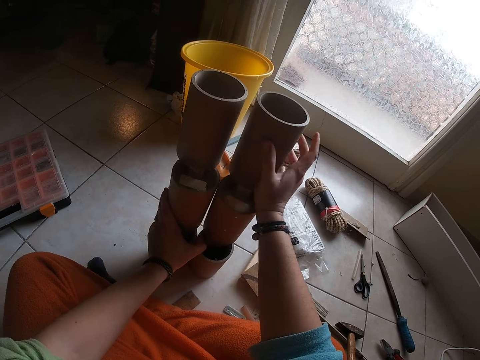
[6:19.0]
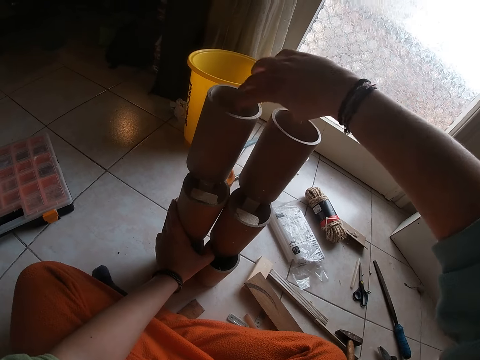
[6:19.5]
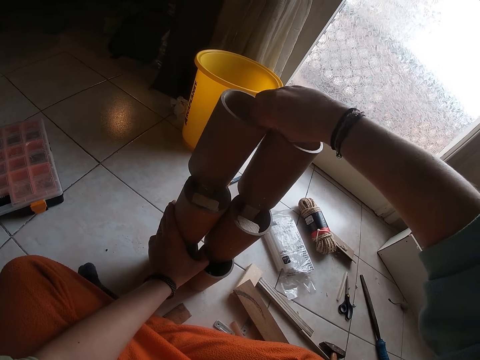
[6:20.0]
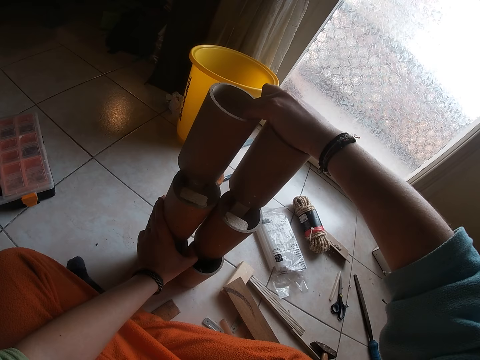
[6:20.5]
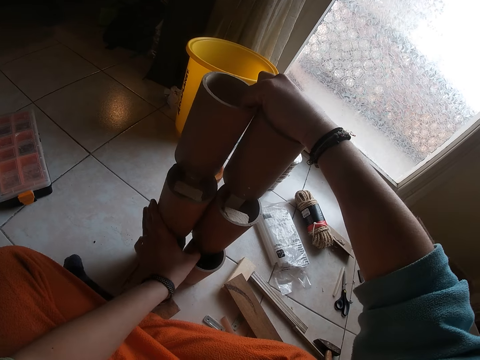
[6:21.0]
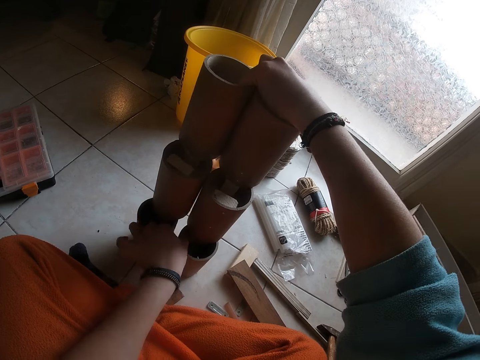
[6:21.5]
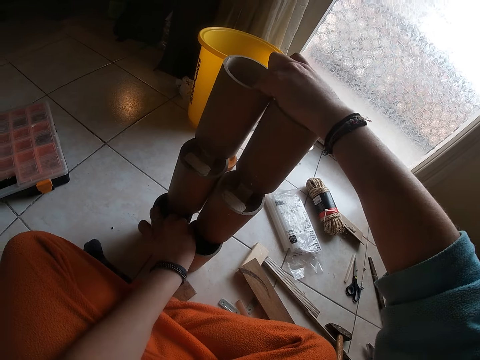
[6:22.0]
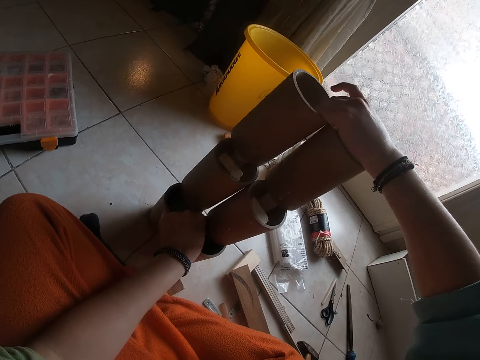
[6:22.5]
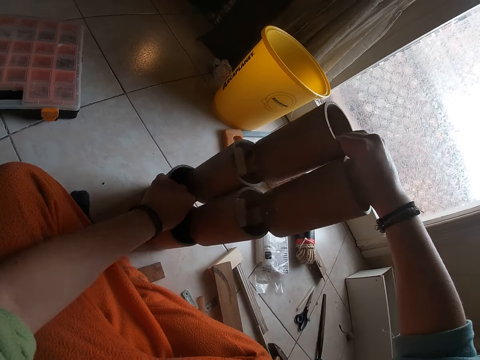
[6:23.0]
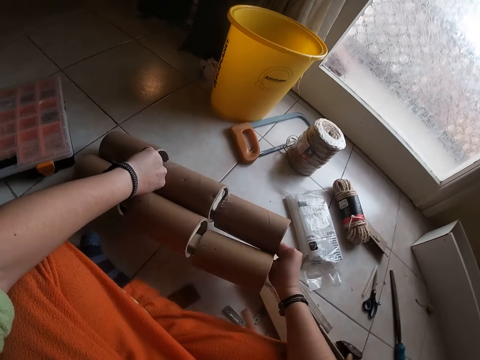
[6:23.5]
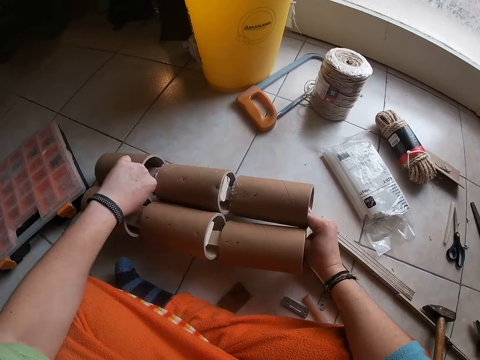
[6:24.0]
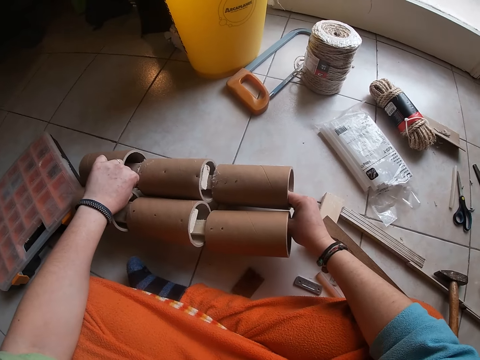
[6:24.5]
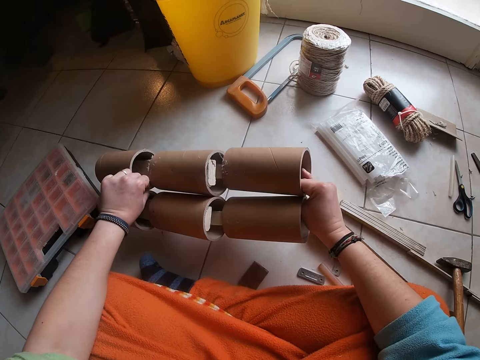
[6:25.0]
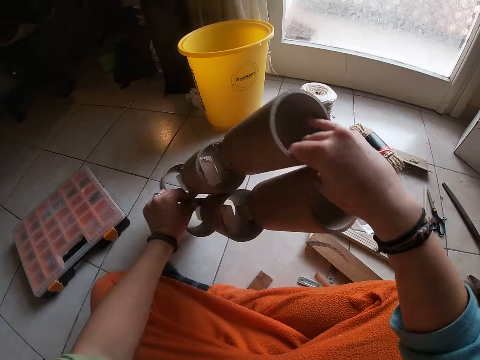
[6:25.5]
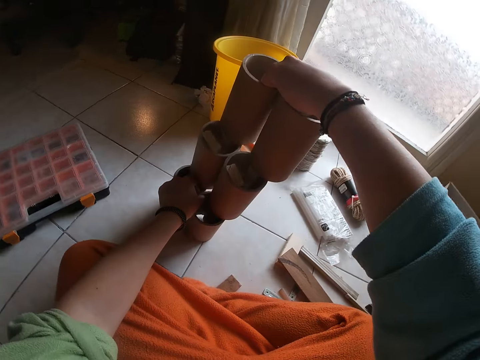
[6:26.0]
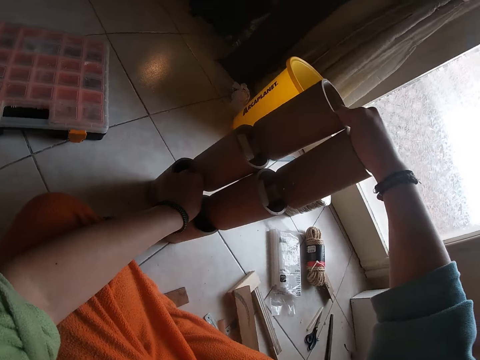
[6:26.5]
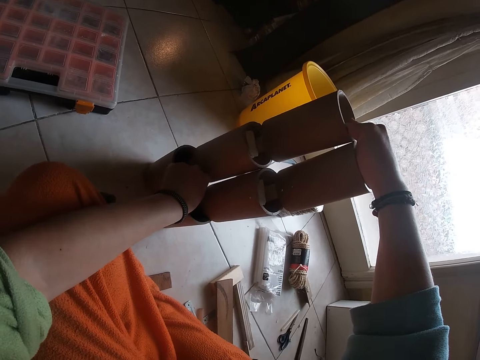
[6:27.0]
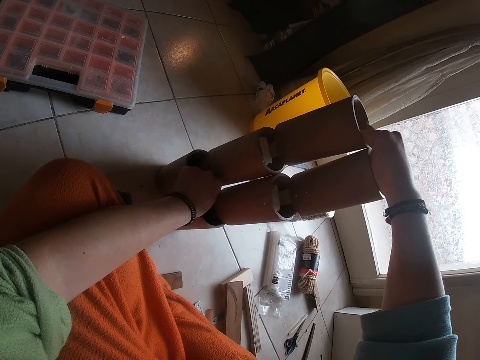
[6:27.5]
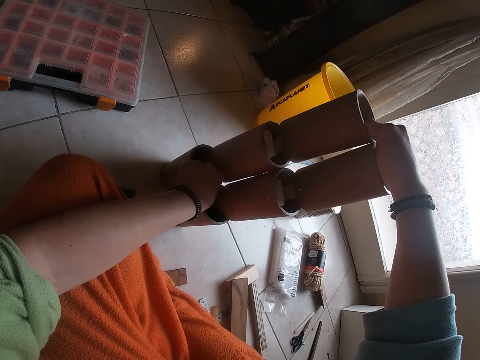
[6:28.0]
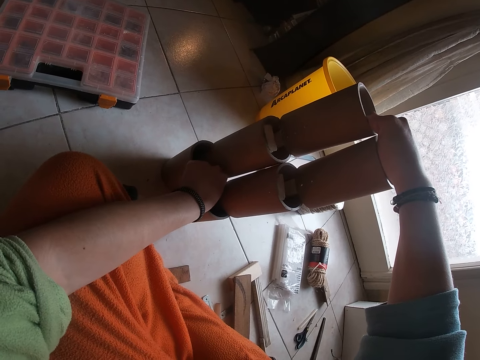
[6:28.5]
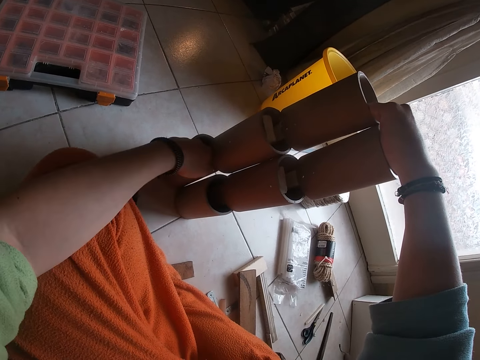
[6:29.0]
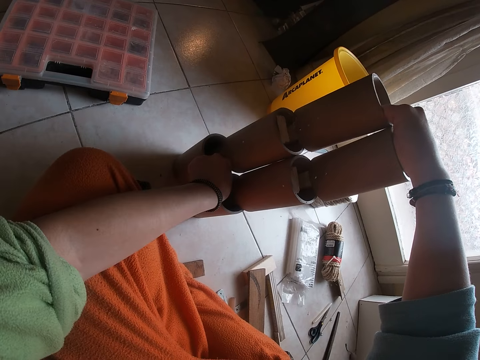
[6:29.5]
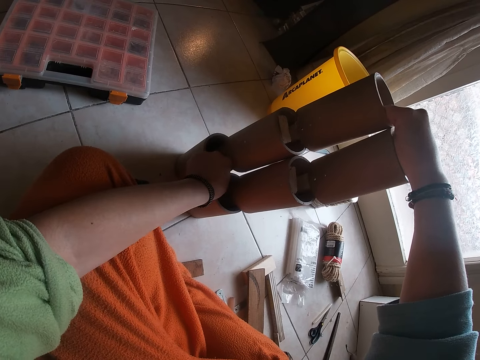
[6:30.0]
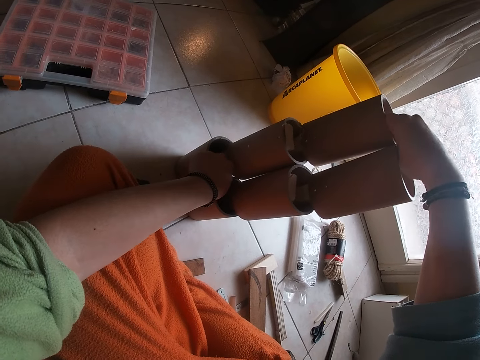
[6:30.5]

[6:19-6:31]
The camera wearer holds the top of the woods. They drop the paper bubble wrap on the ground with both hands. They lift the paper bubble wrap up with both hands.

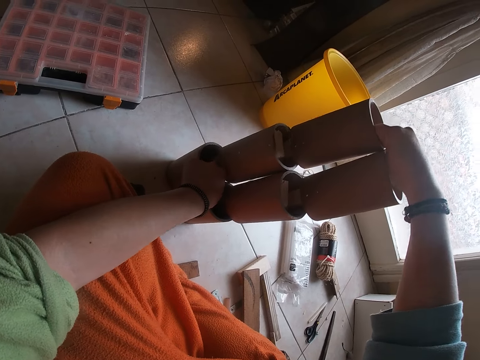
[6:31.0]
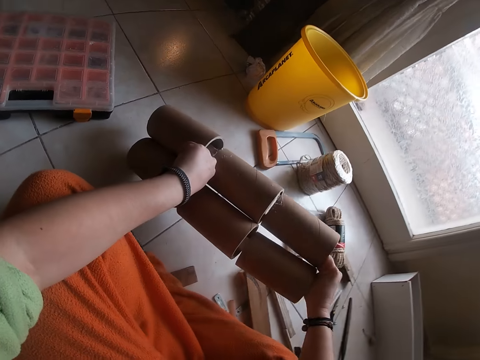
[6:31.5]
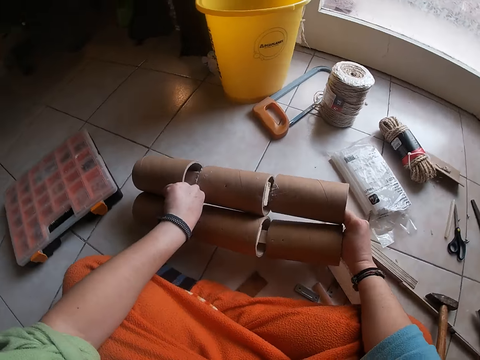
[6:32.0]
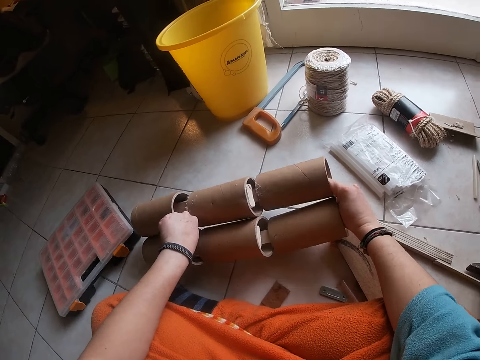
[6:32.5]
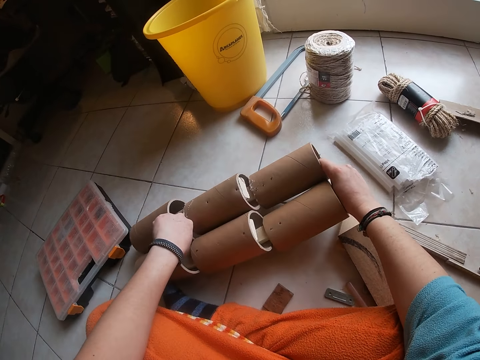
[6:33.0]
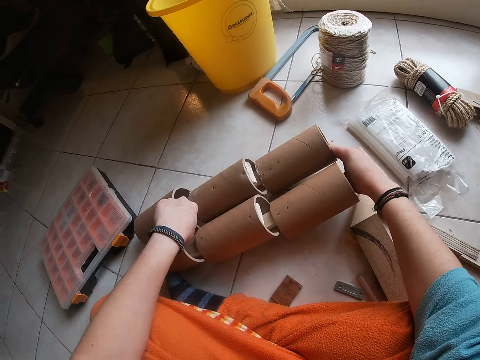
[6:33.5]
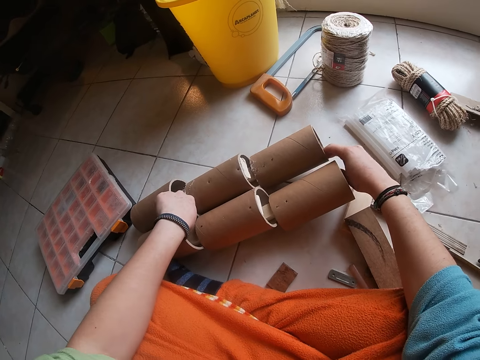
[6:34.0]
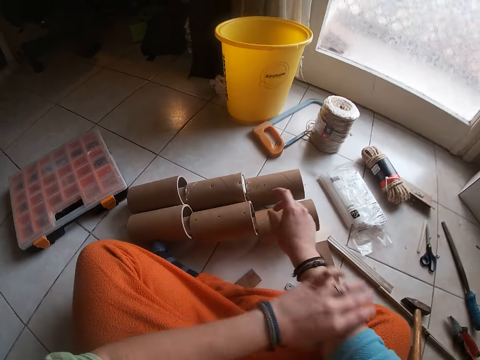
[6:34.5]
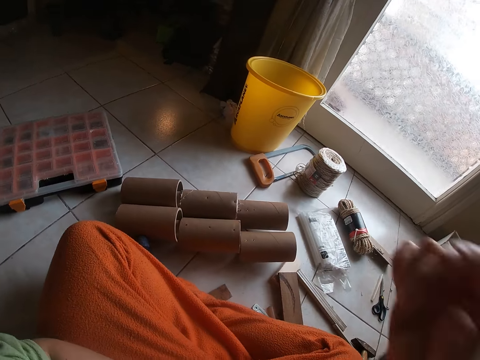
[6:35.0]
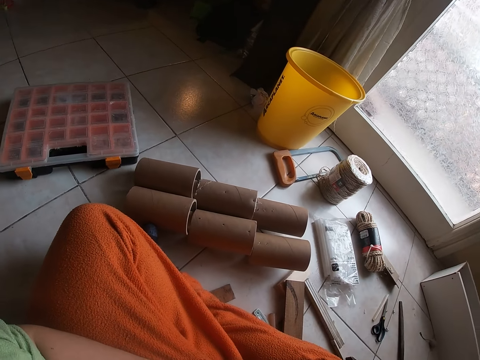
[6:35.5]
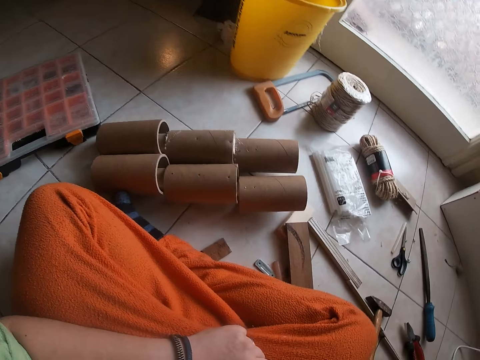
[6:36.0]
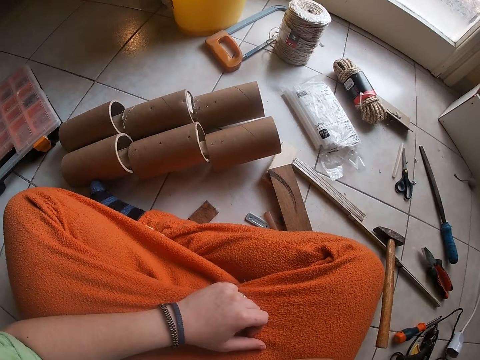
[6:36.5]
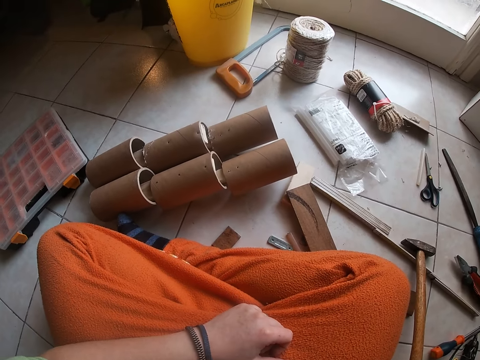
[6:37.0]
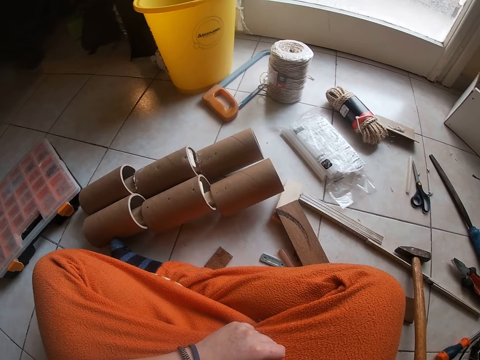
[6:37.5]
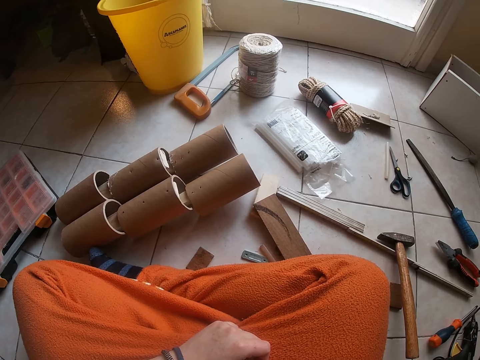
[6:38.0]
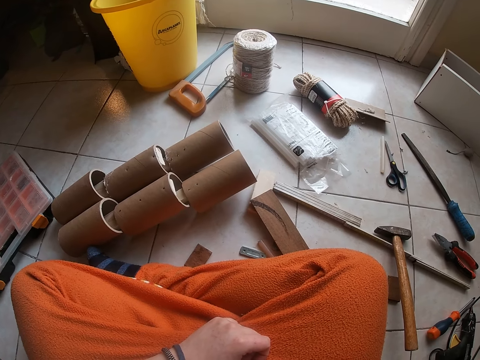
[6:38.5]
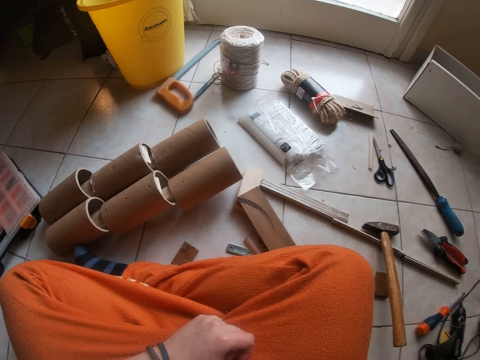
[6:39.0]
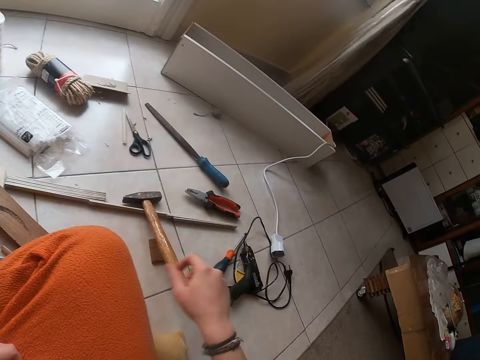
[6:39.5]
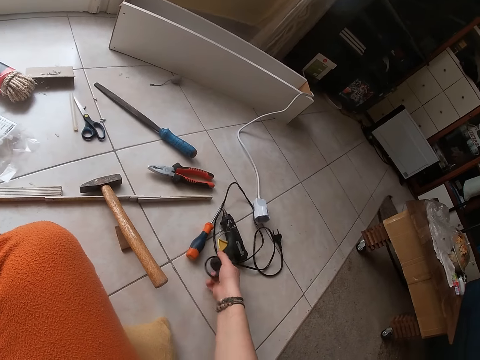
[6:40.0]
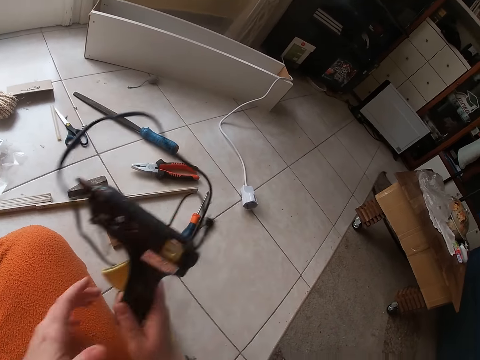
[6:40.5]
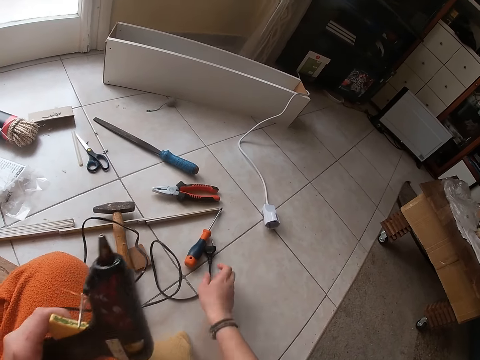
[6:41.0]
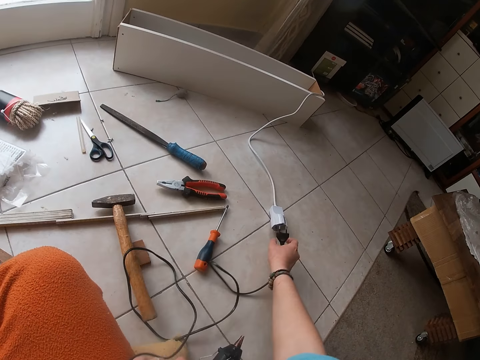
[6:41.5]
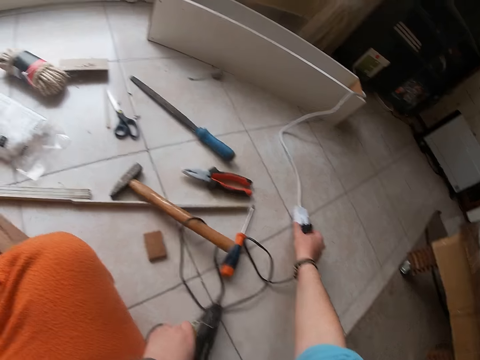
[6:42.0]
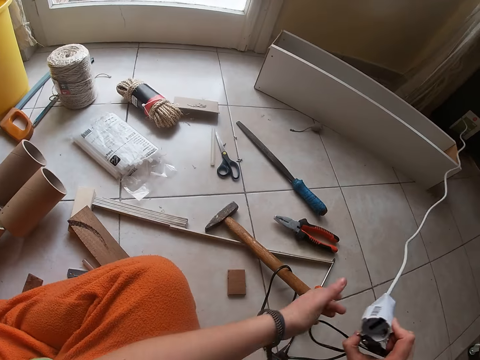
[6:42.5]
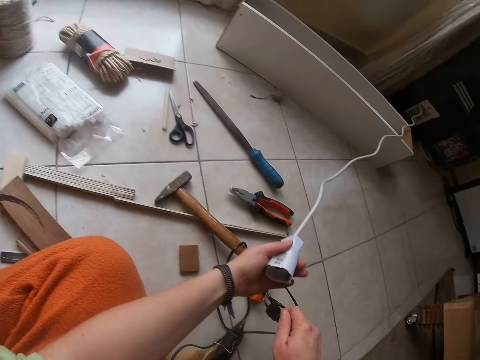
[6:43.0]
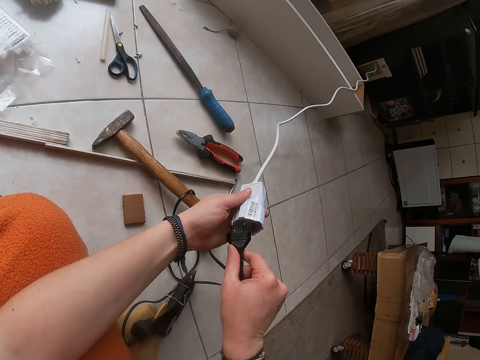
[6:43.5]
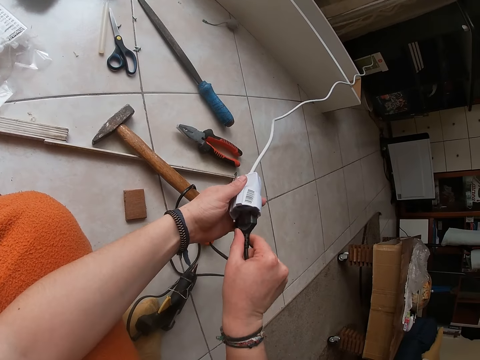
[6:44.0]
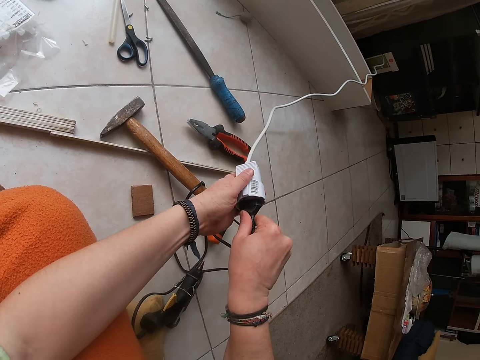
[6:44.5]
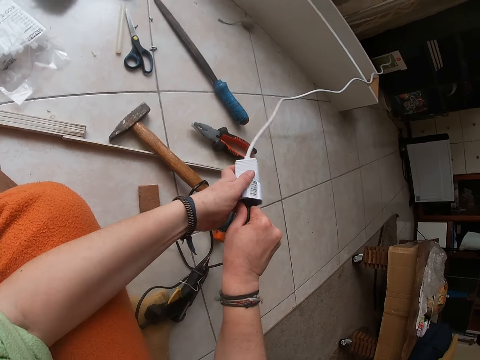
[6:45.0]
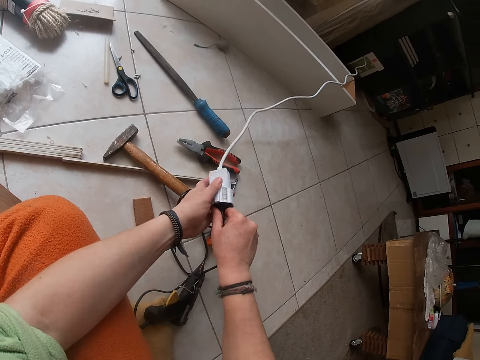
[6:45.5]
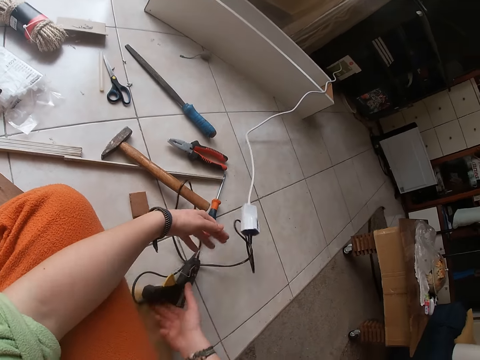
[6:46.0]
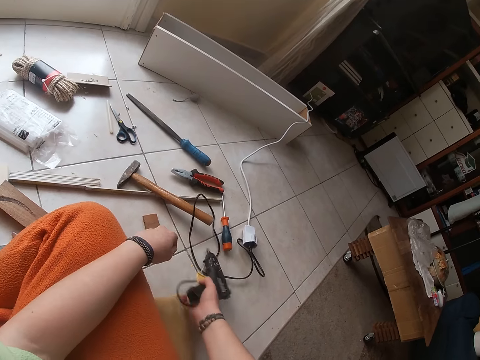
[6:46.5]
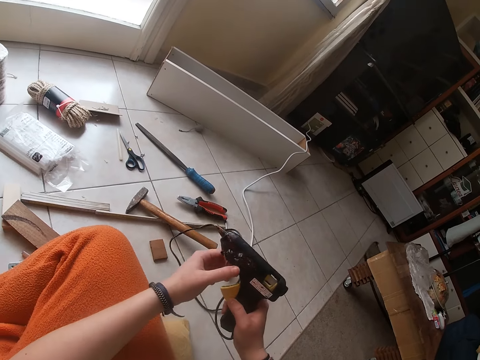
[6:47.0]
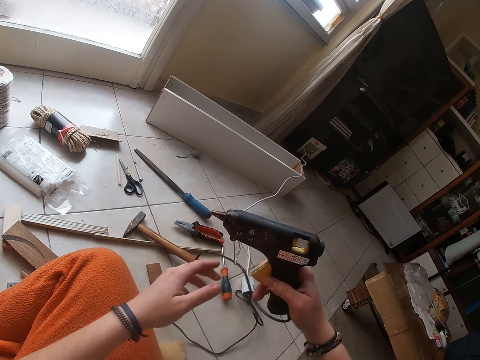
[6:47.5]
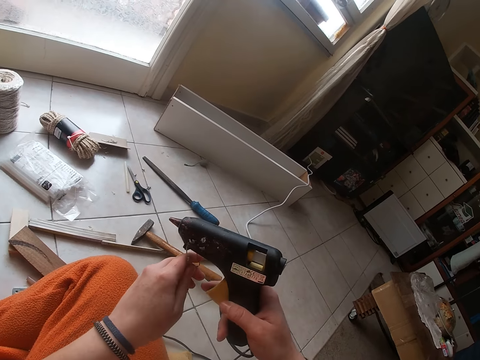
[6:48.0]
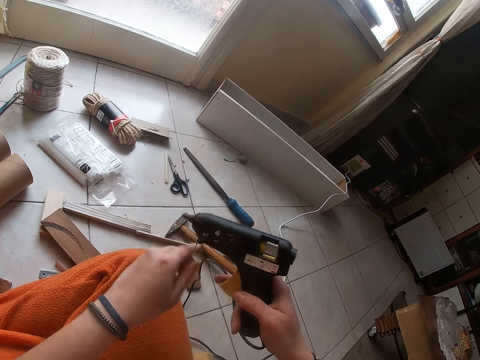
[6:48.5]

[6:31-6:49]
The camera wearer drops the paper bubble wrap on the ground with both hands. He puts down the woods. He picks up the screwing machine with his right hand. He drops the screwing machine on the ground with his left hand. He plugs the screwing machine into a socket. He picks up the screwing machine with his right hand. He holds the welder. He turns on the screwing machine.
